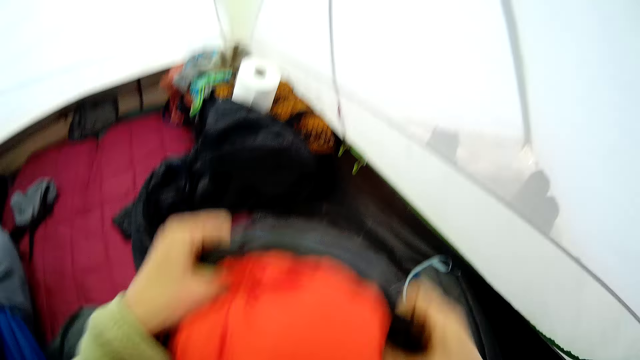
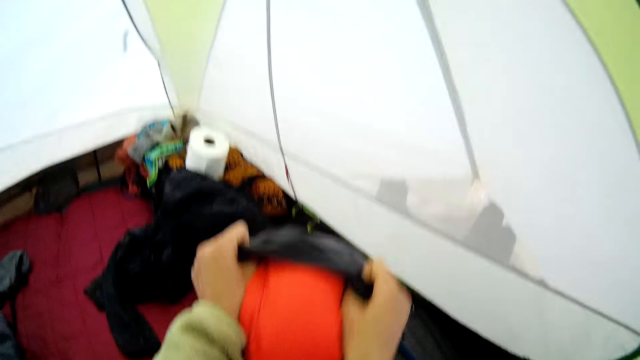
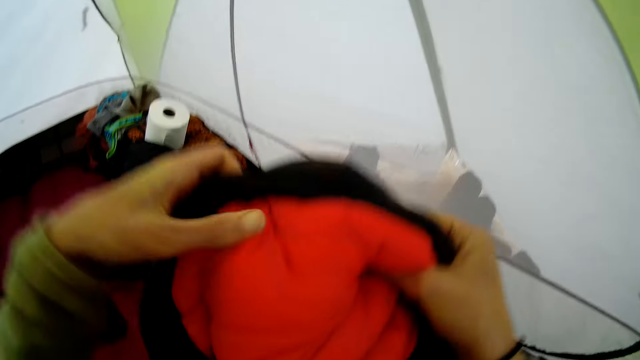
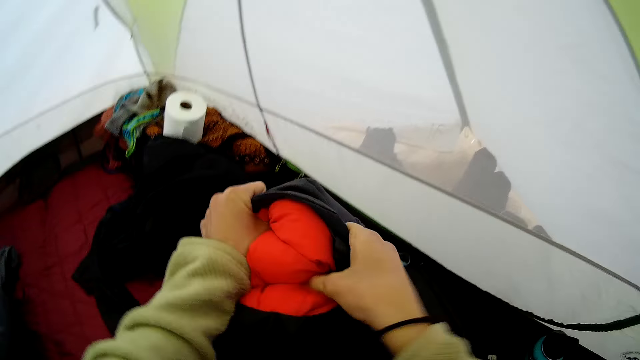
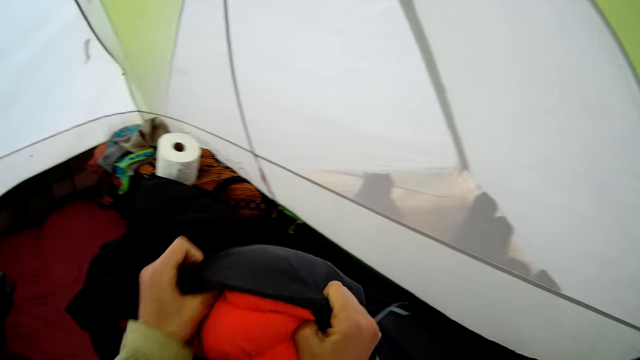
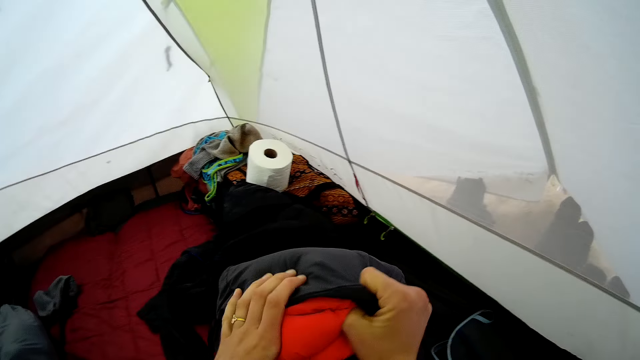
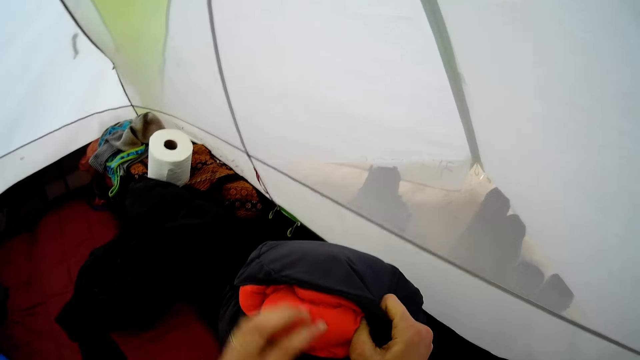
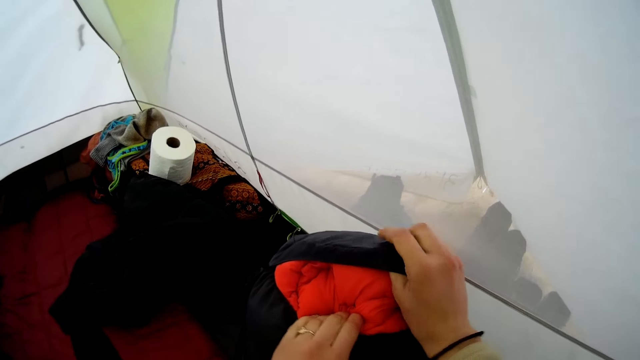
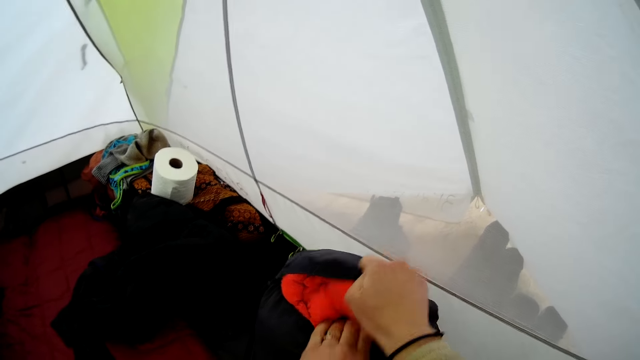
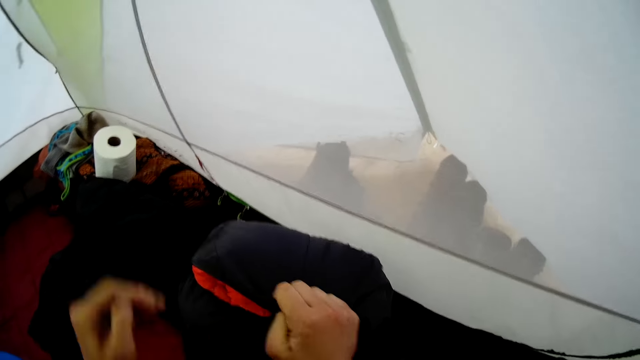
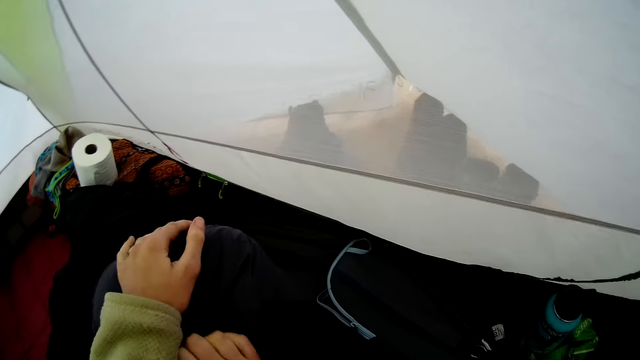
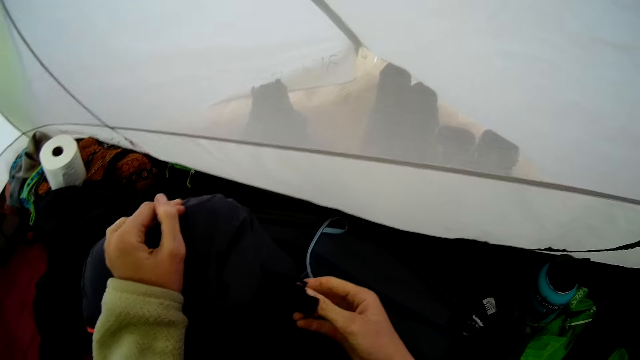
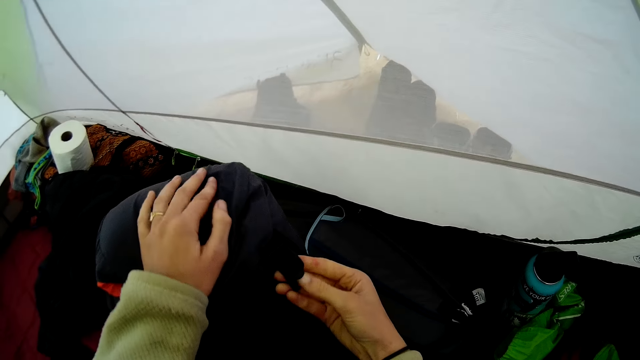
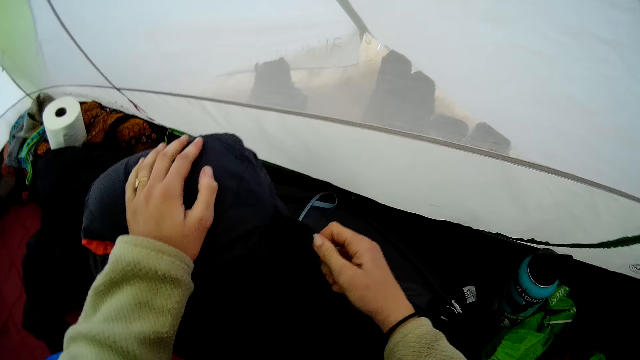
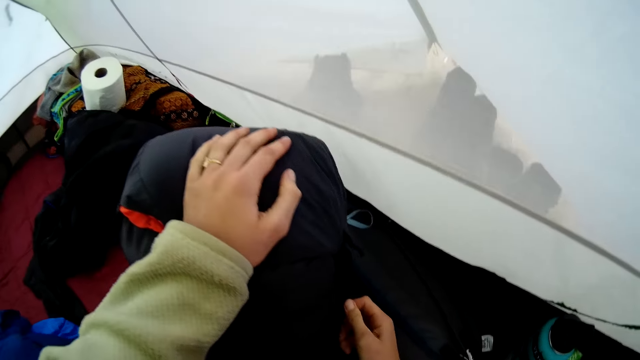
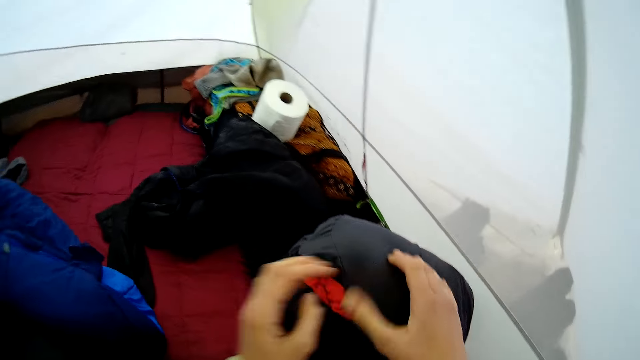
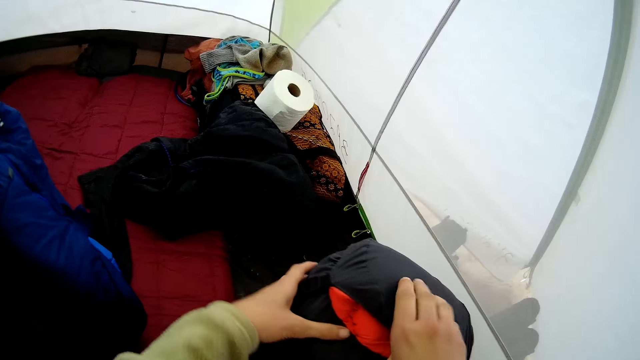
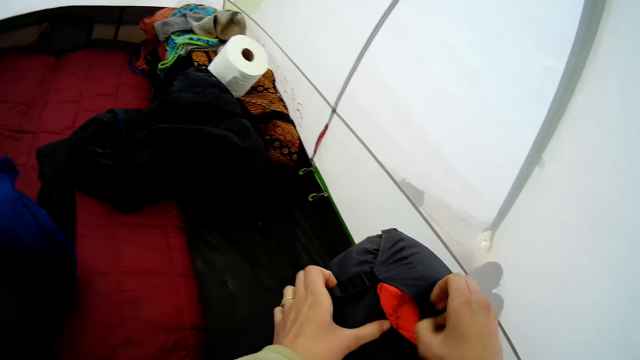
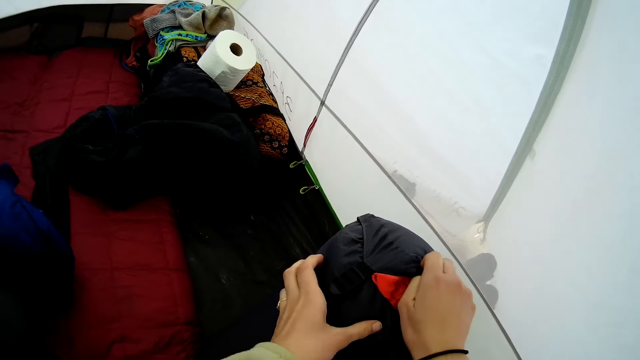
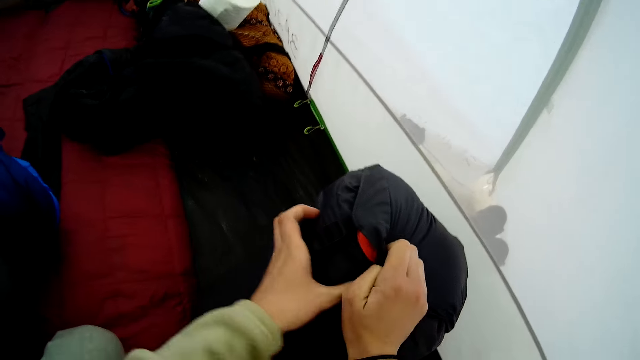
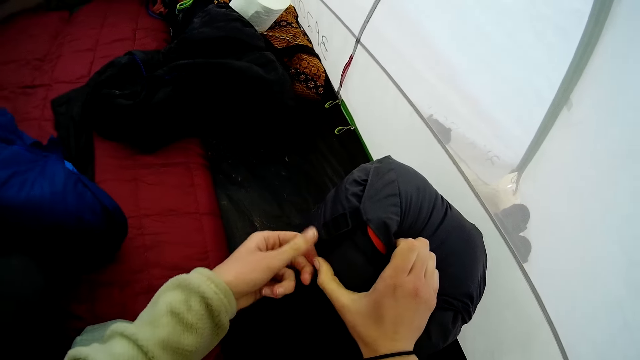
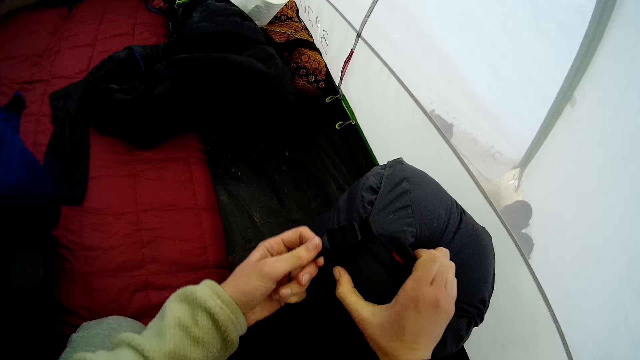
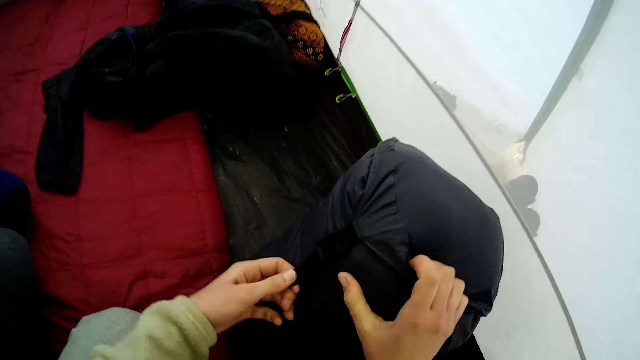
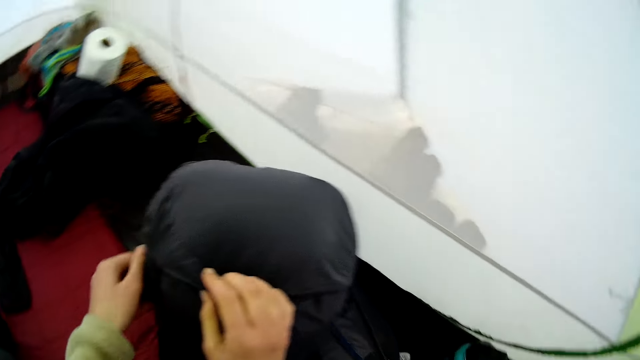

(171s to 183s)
The camera wearer closes the bag.

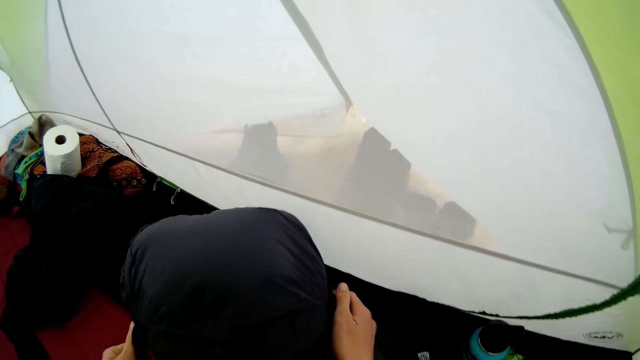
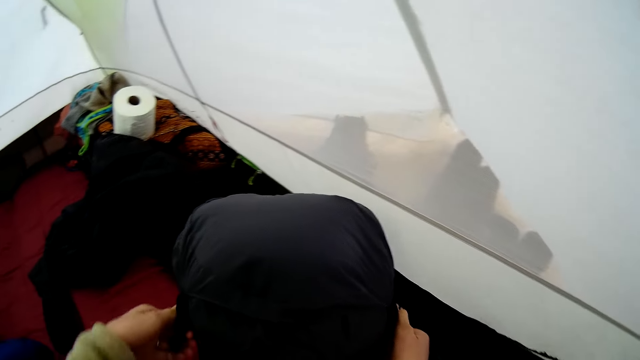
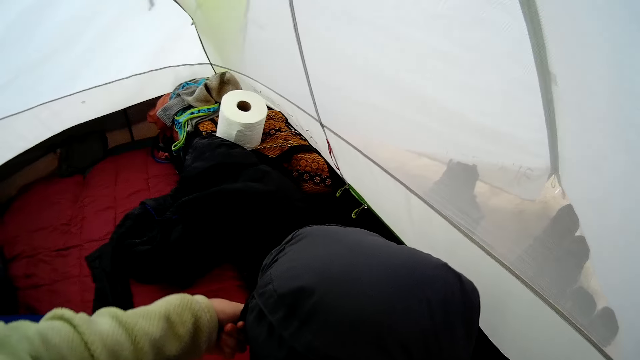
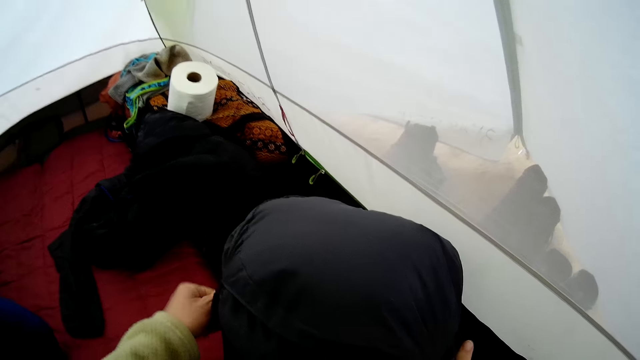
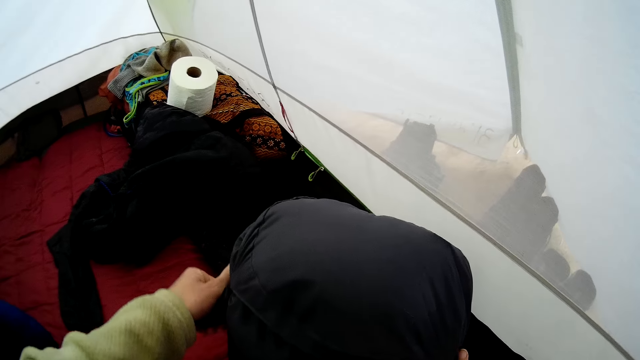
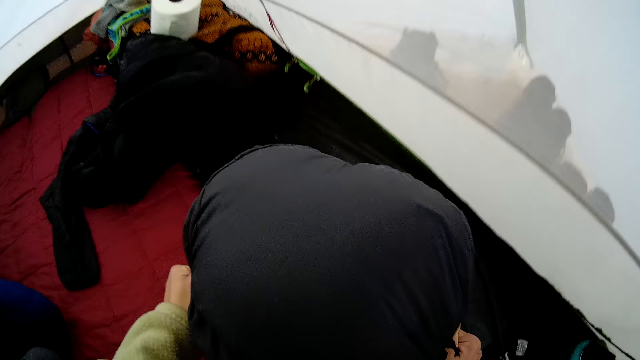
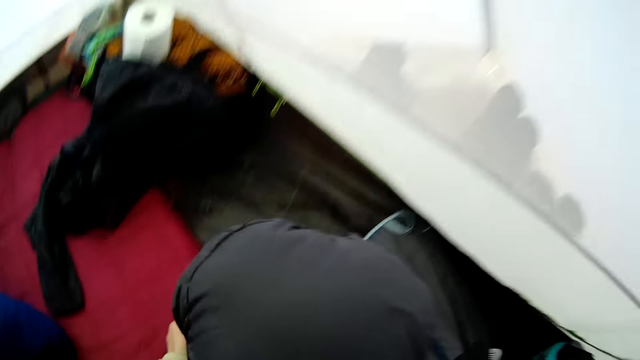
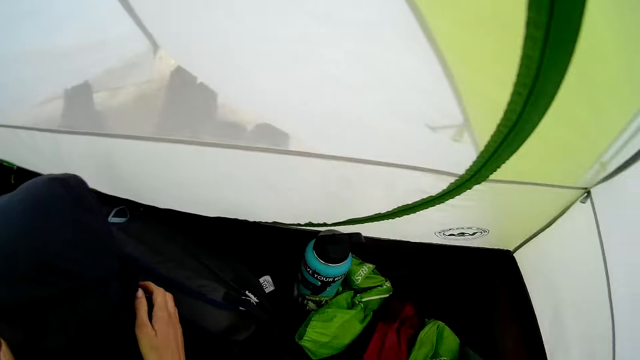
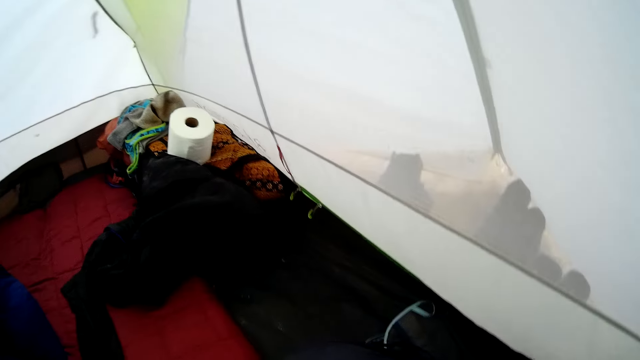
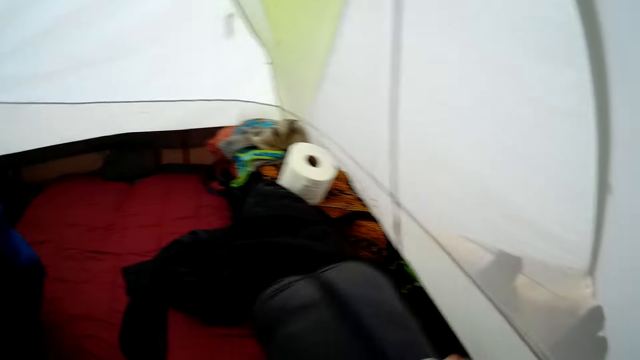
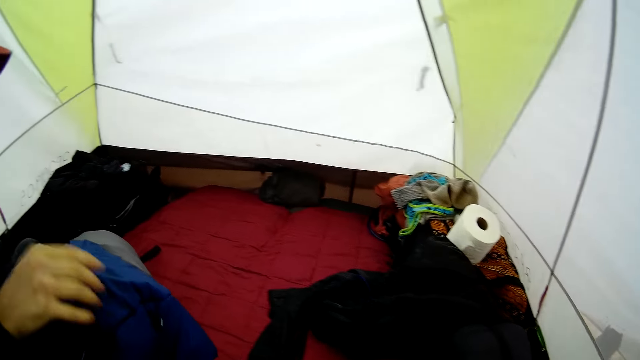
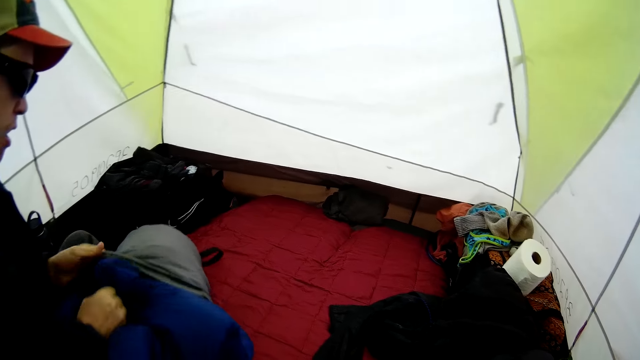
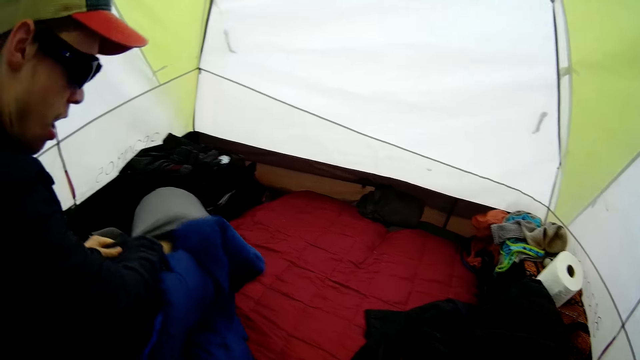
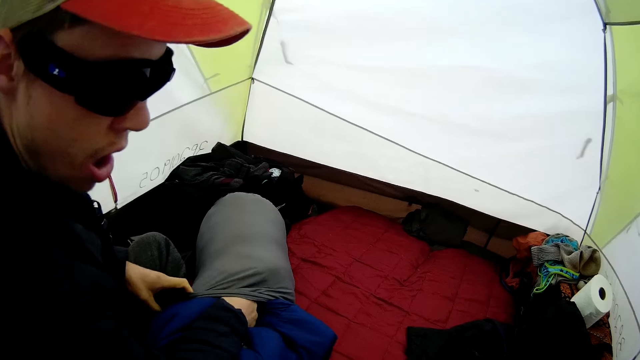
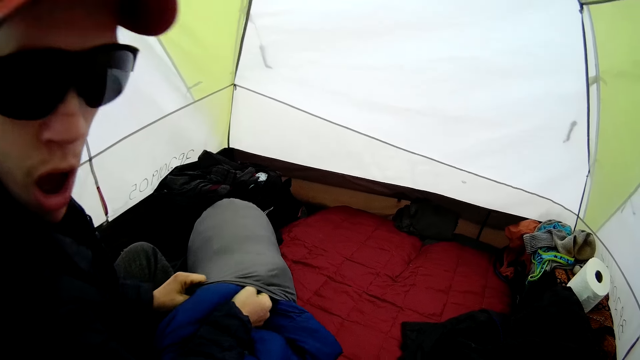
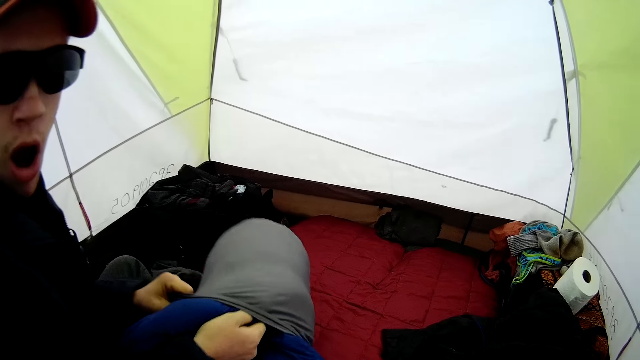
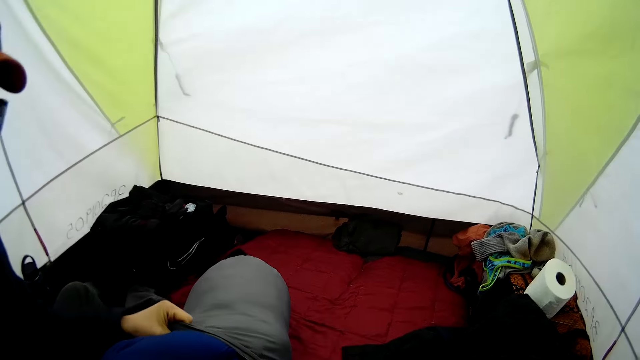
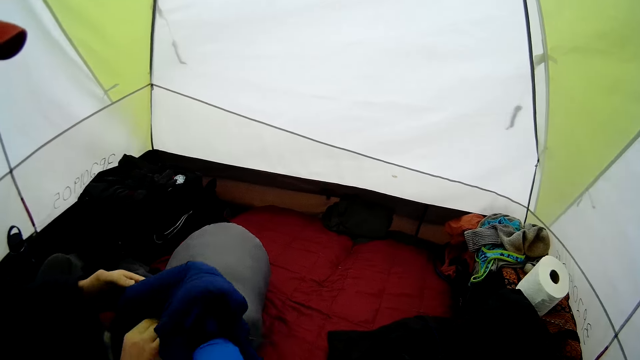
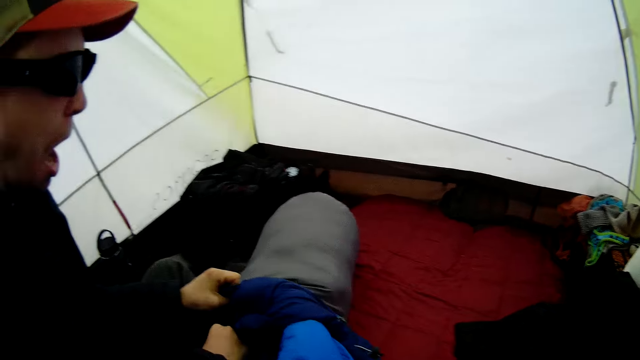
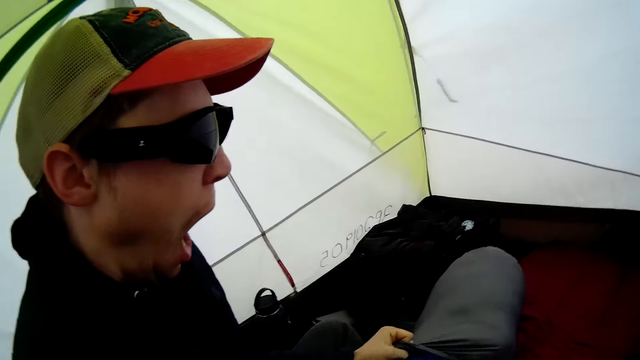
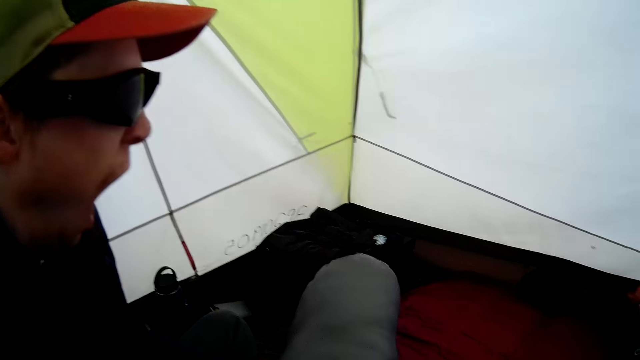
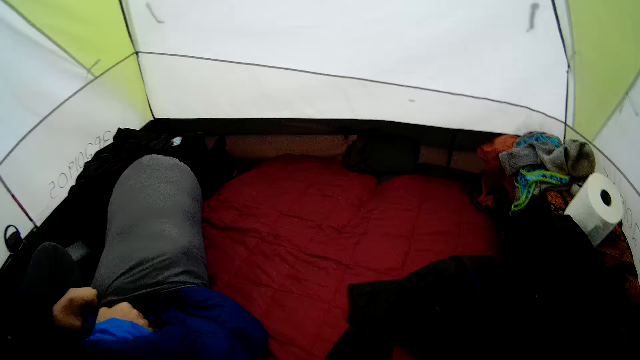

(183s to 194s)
The camera wearer looks around the tent. A man puts the duvet in the bag. The camera wearer looks at the man.
